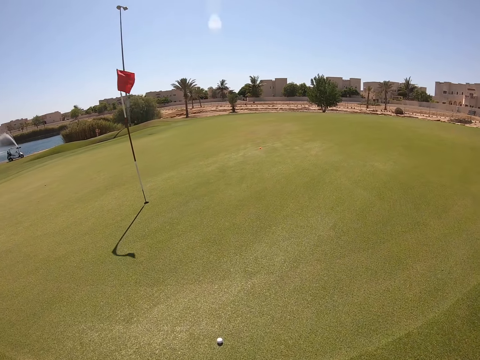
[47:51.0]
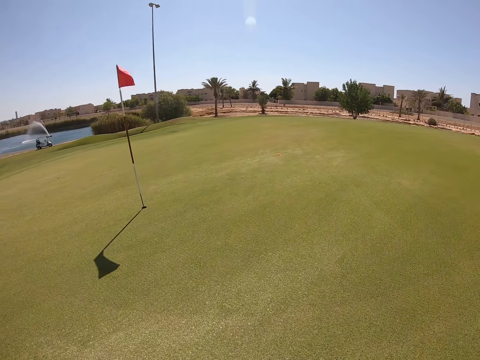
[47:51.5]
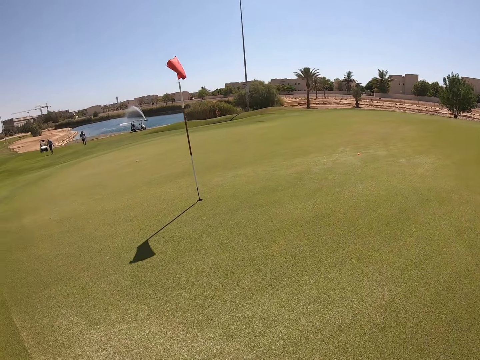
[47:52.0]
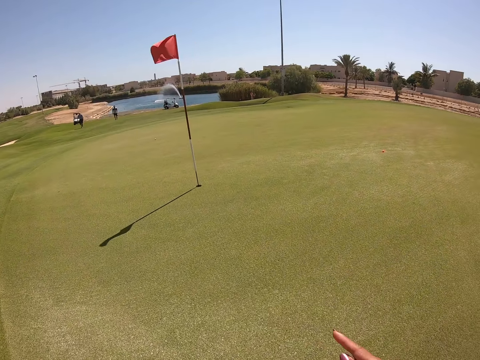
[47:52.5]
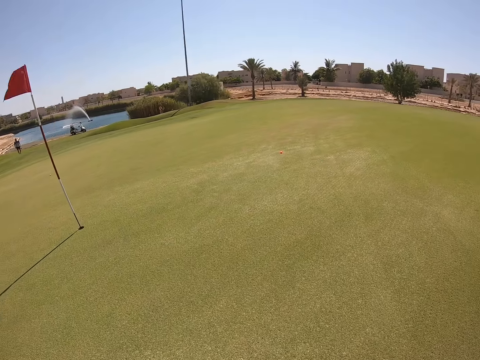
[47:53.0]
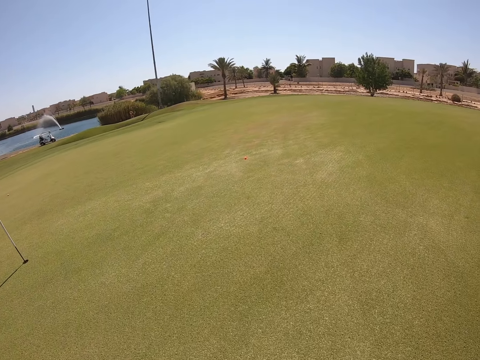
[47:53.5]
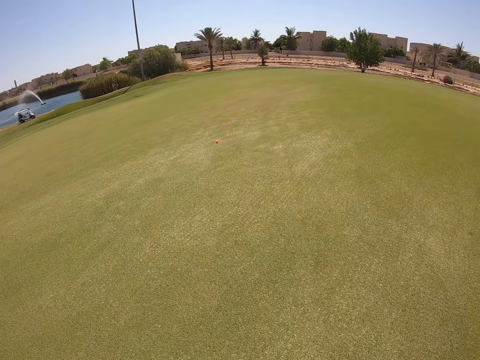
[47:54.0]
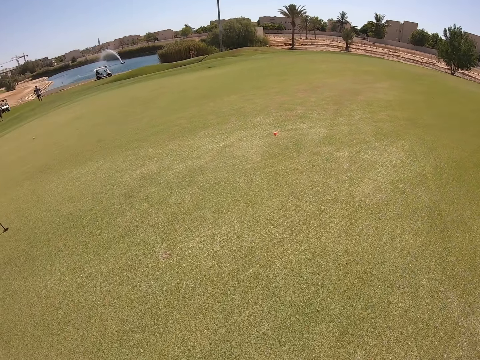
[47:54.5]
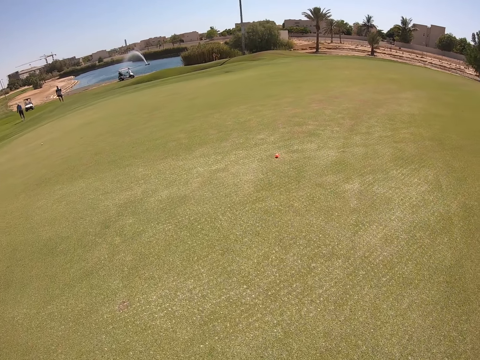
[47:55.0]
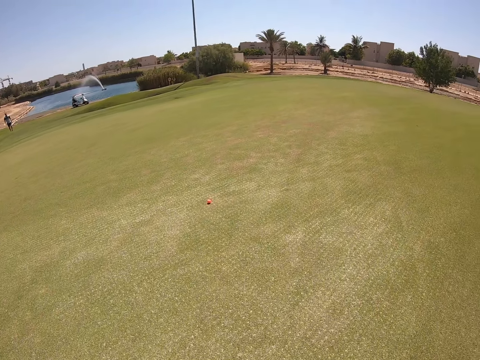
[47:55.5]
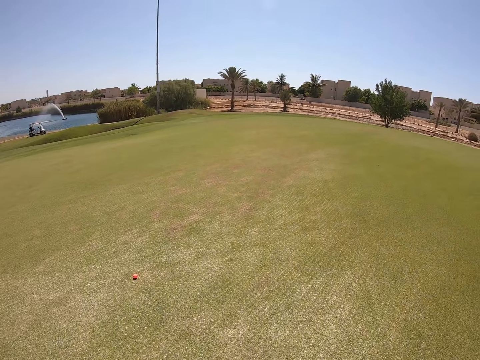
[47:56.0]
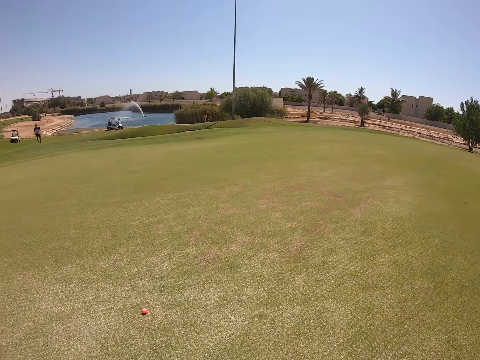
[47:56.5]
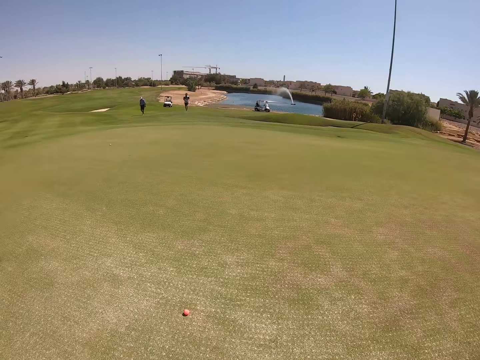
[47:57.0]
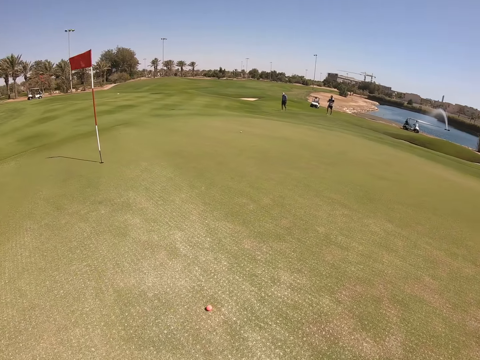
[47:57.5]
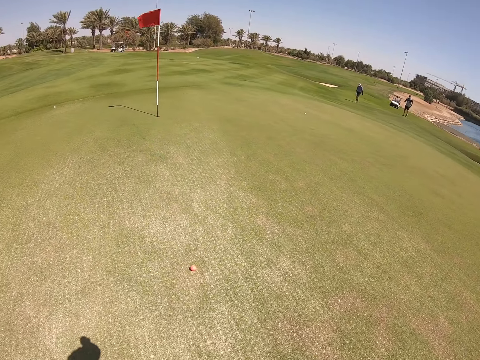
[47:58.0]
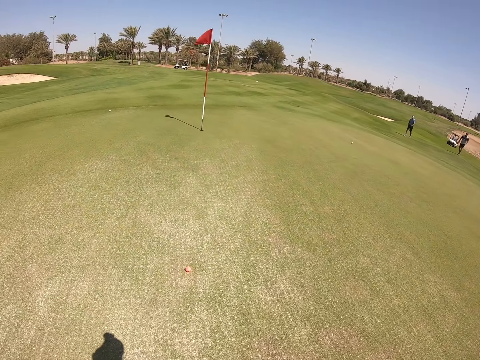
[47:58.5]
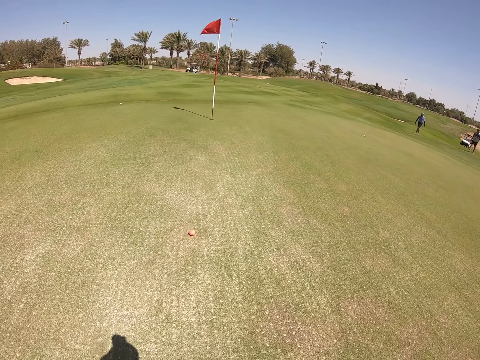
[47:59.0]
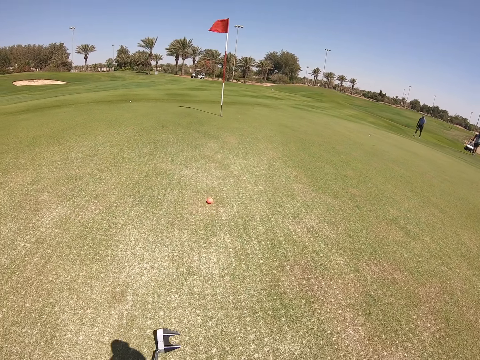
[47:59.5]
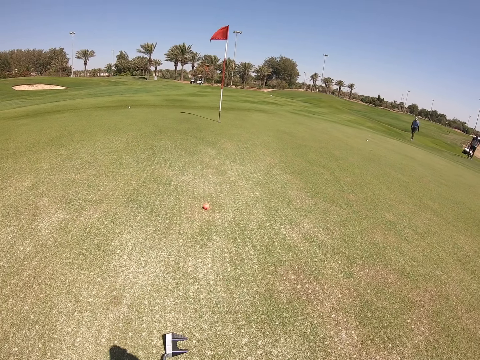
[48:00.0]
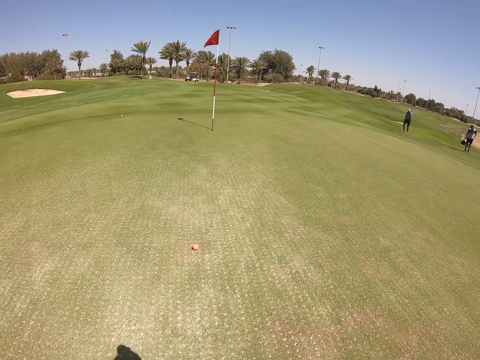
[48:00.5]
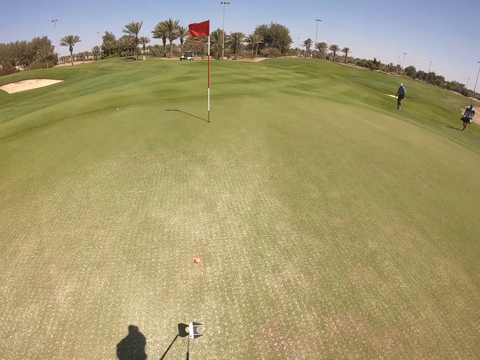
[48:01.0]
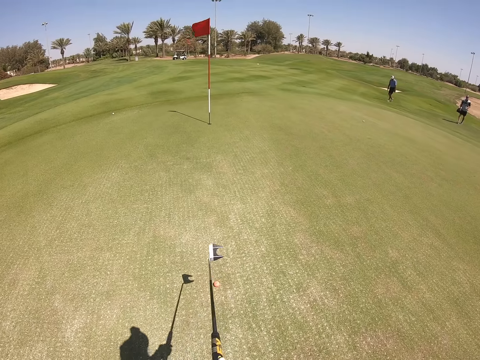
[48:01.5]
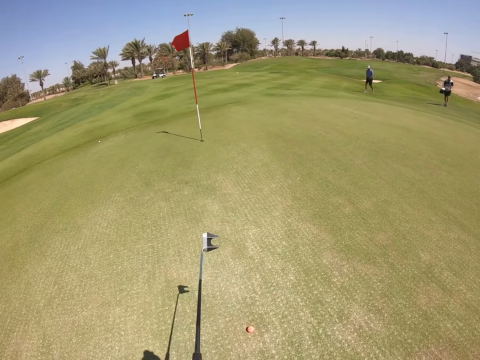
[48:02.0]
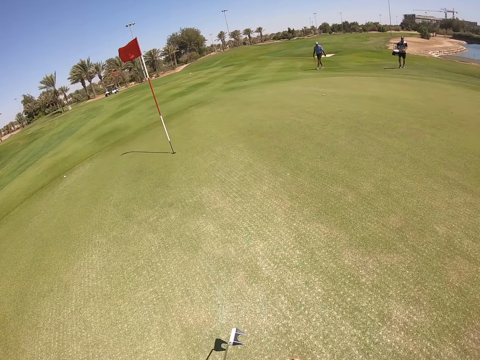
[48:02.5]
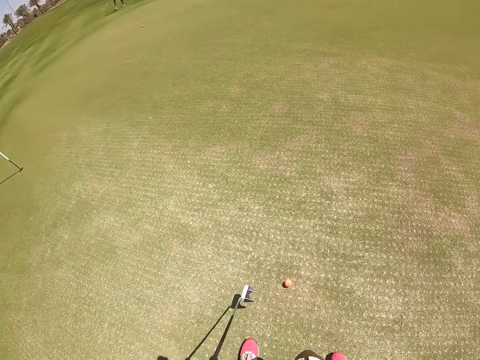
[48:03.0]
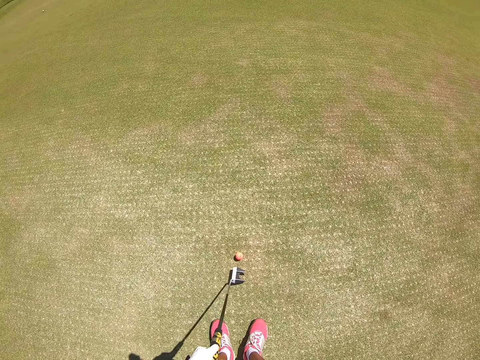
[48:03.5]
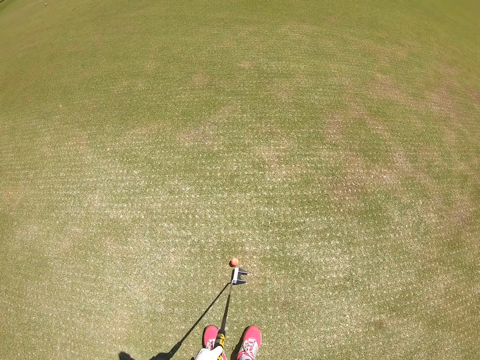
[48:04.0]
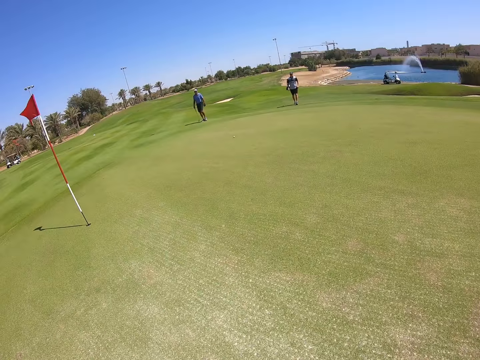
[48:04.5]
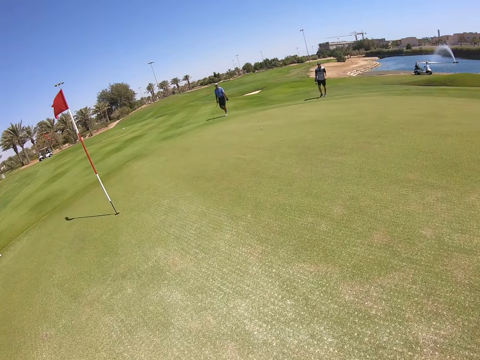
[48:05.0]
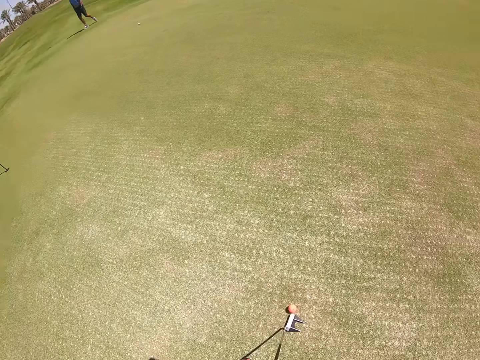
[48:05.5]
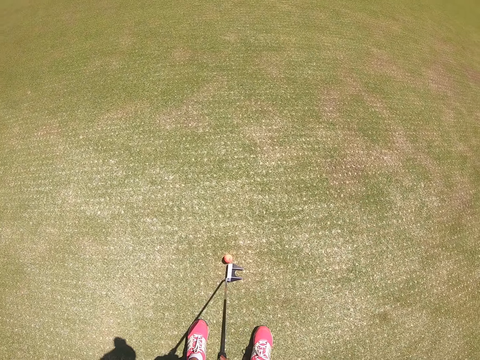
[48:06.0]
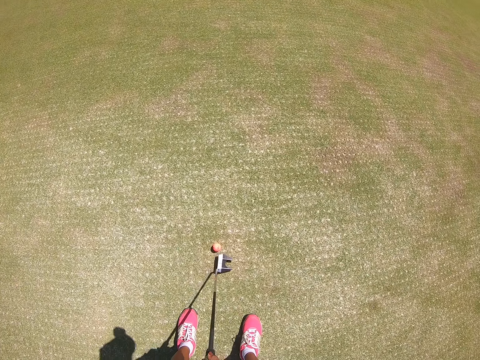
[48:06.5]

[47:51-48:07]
The camera wearer walks in the golf course. They turn around. They play golf.

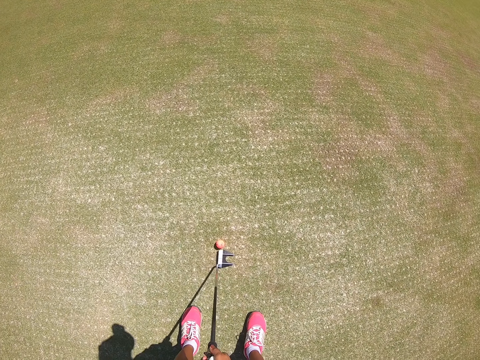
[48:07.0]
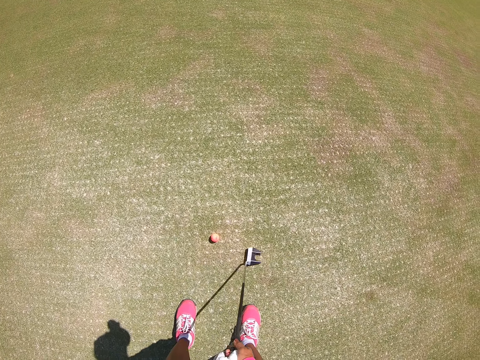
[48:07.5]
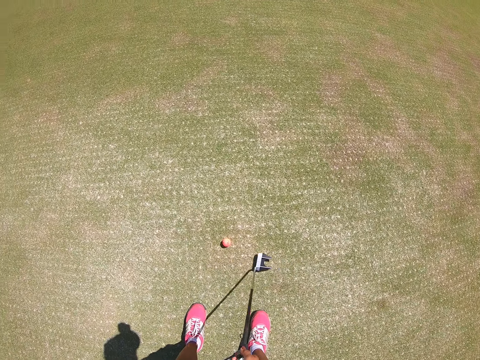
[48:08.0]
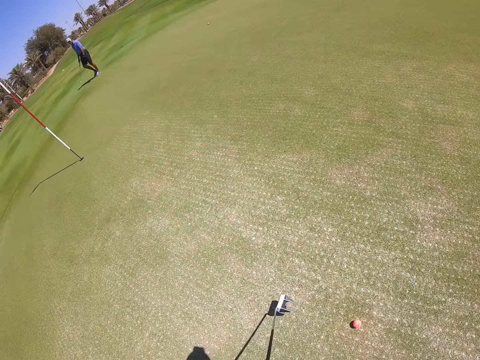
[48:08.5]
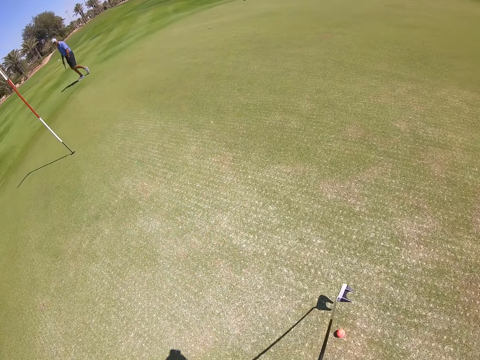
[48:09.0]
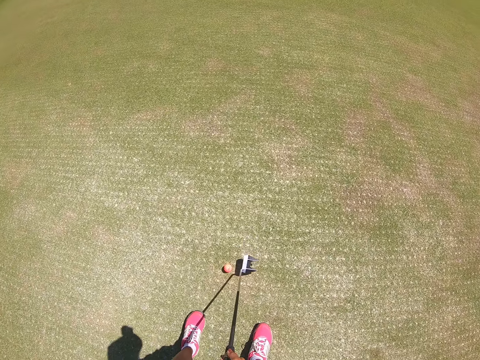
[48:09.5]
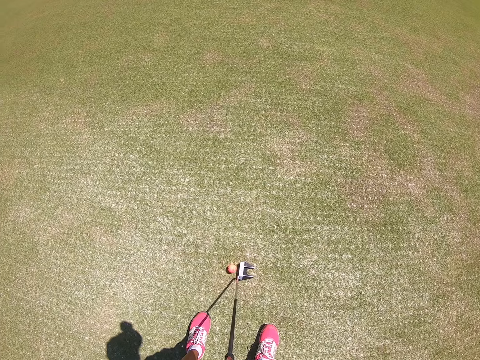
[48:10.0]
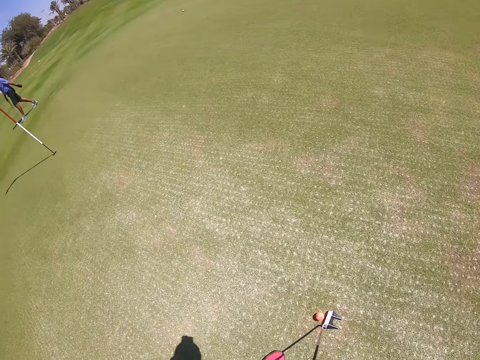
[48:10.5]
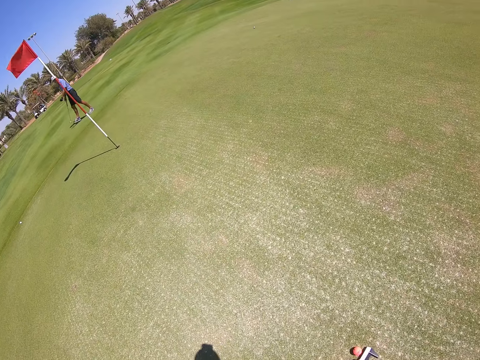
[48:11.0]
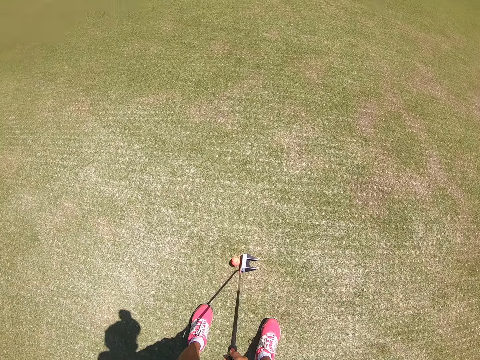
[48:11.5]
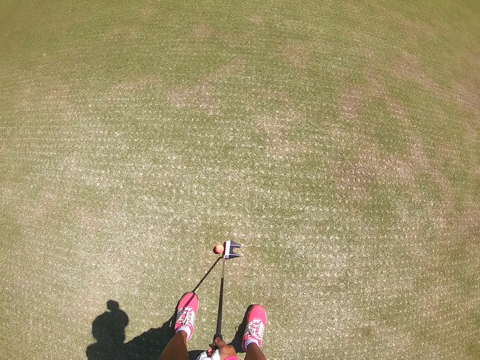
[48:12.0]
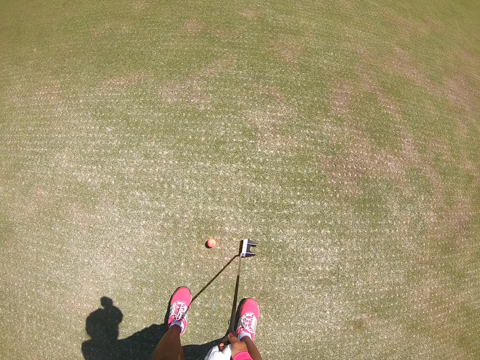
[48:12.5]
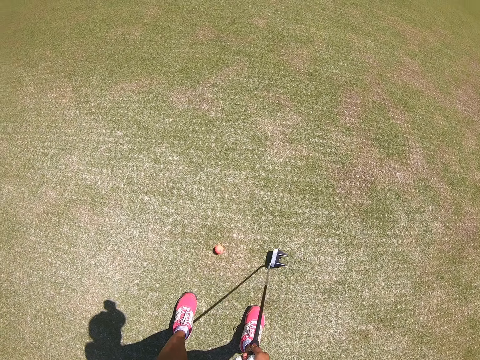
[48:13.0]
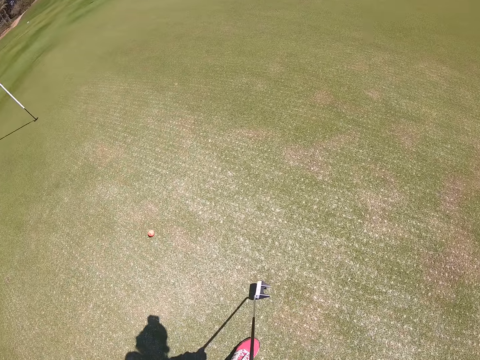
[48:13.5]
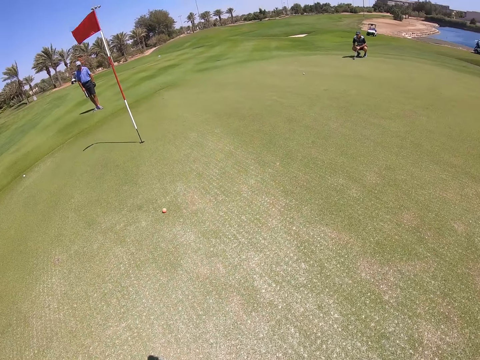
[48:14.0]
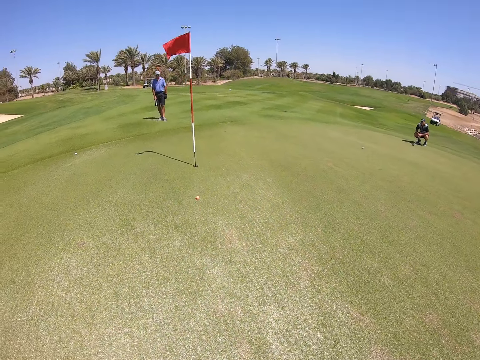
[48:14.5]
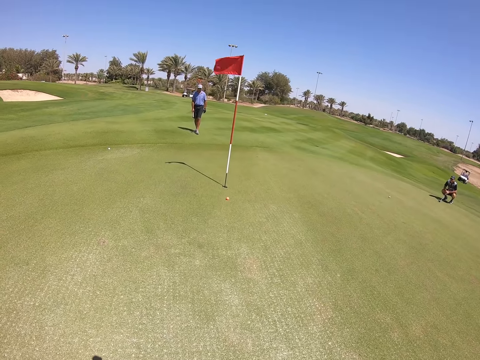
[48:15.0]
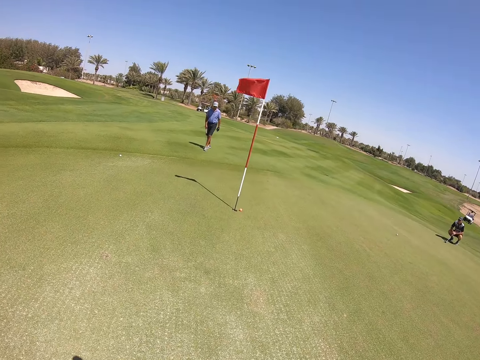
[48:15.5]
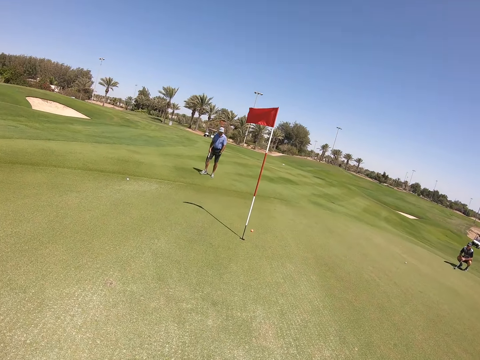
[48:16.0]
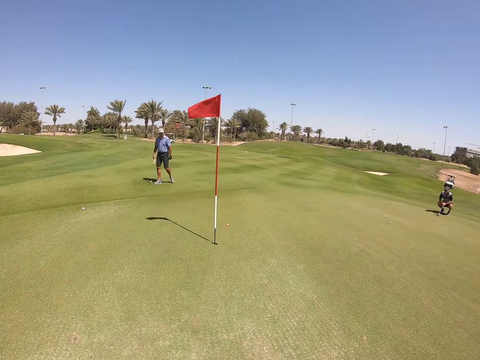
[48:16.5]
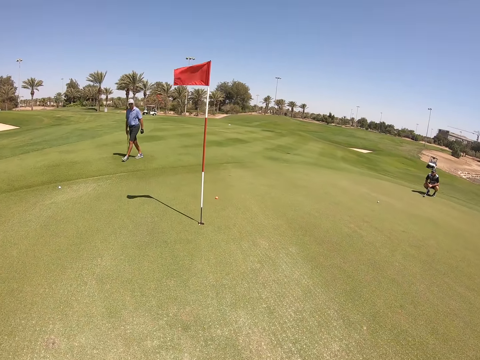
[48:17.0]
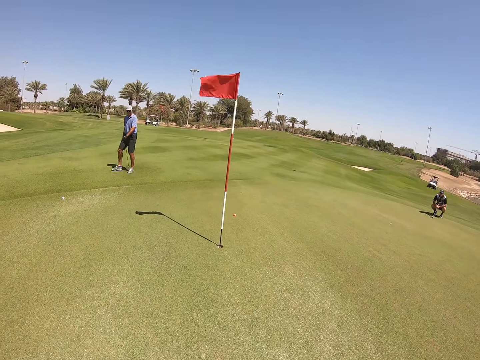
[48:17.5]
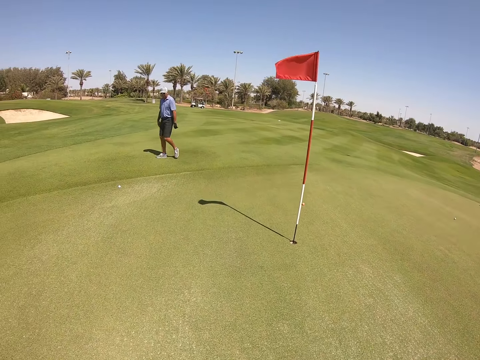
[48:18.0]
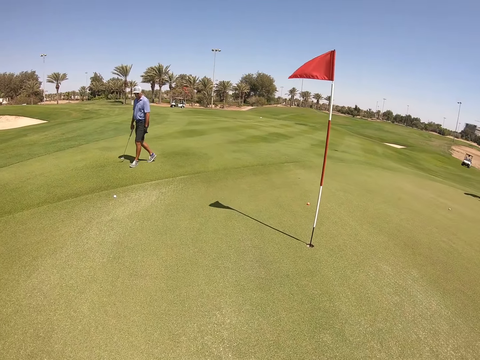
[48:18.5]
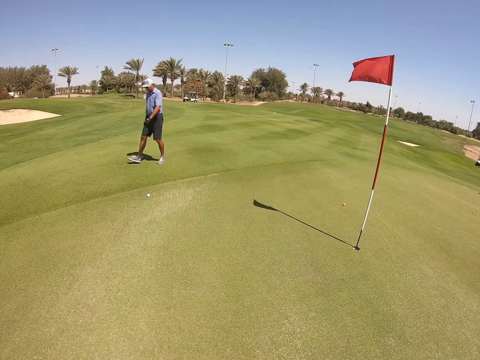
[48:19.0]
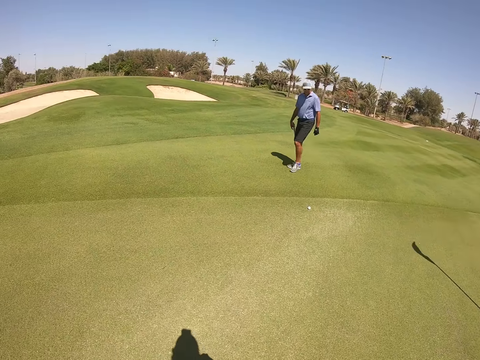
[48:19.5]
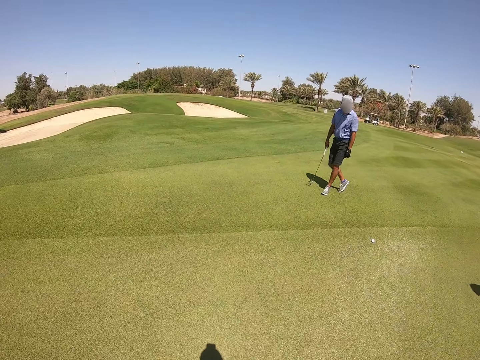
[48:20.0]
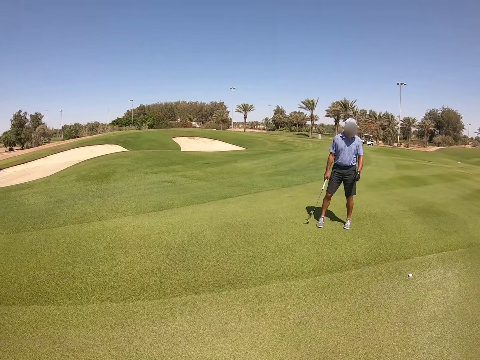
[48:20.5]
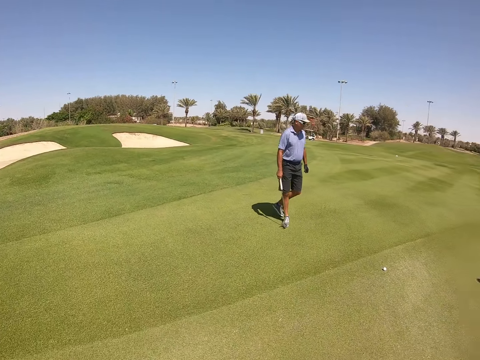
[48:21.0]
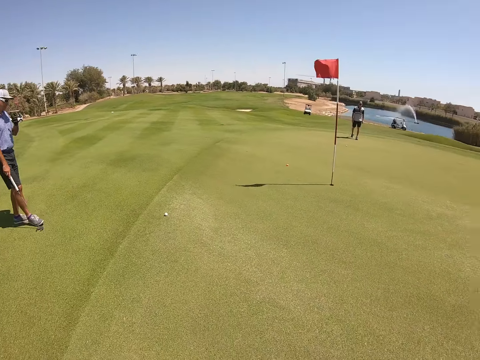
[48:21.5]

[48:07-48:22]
The camera wearer hits the ball with a golf club. They walk.
